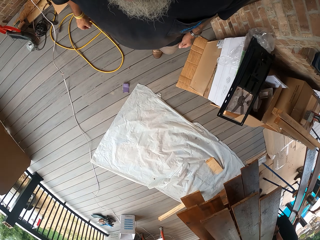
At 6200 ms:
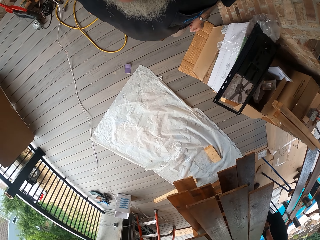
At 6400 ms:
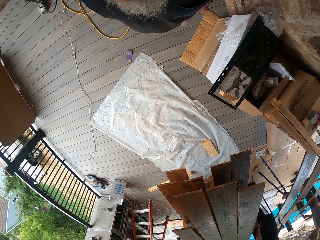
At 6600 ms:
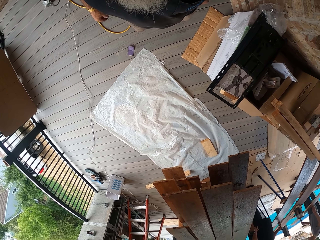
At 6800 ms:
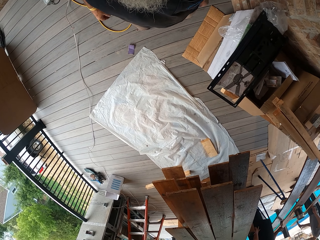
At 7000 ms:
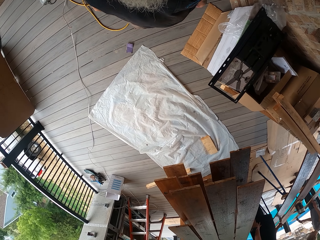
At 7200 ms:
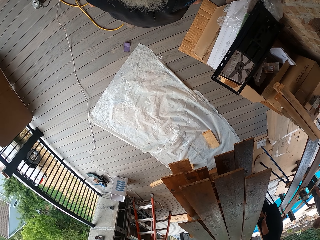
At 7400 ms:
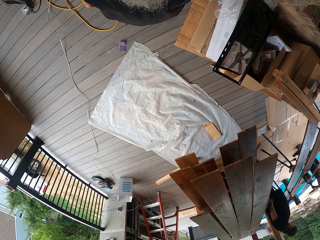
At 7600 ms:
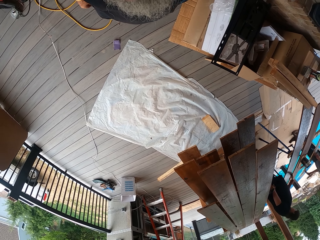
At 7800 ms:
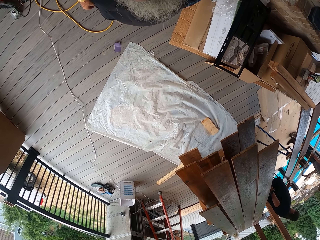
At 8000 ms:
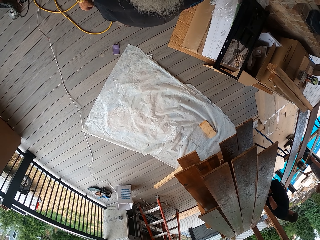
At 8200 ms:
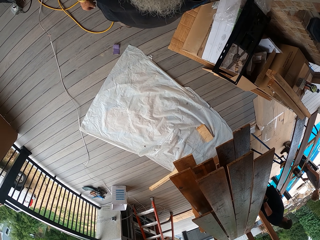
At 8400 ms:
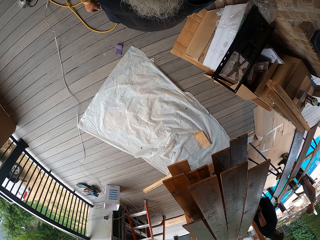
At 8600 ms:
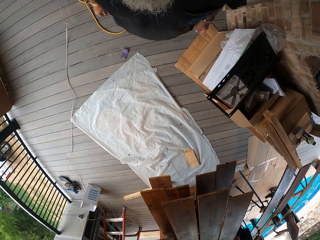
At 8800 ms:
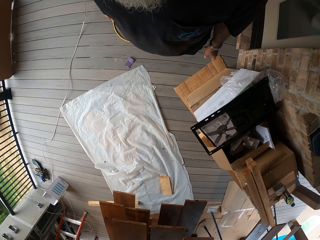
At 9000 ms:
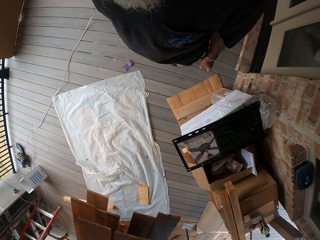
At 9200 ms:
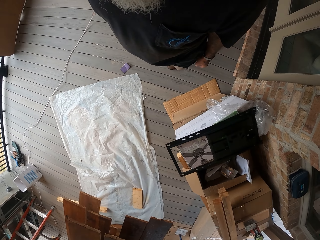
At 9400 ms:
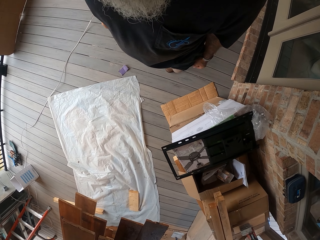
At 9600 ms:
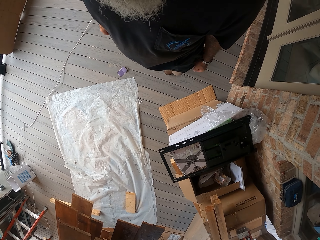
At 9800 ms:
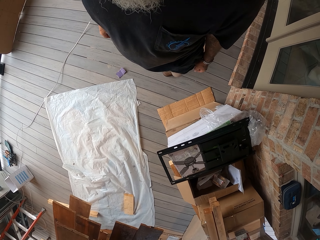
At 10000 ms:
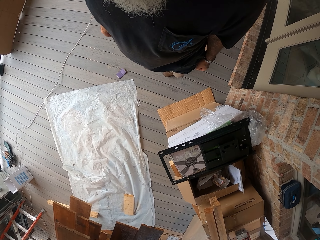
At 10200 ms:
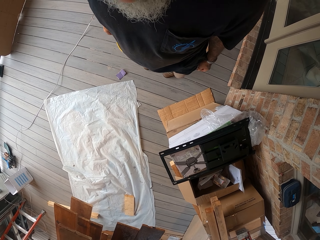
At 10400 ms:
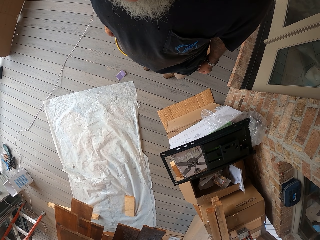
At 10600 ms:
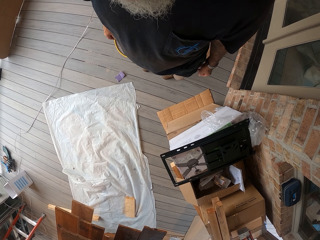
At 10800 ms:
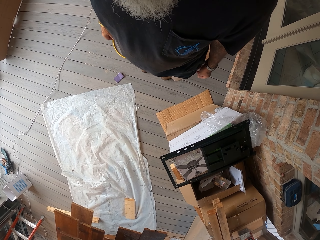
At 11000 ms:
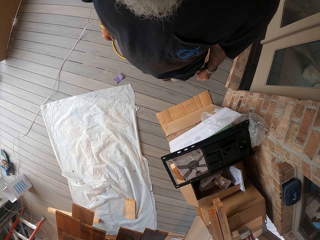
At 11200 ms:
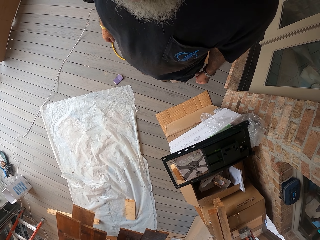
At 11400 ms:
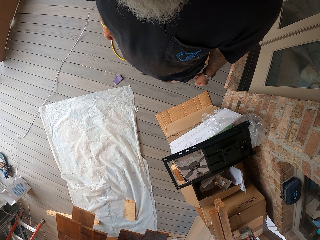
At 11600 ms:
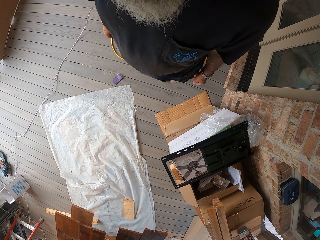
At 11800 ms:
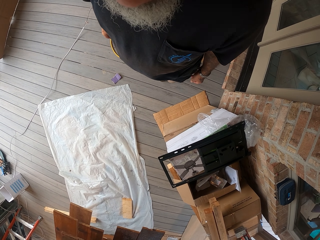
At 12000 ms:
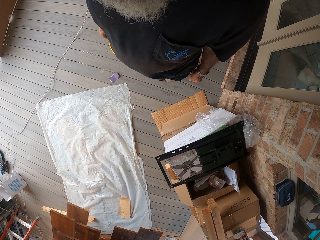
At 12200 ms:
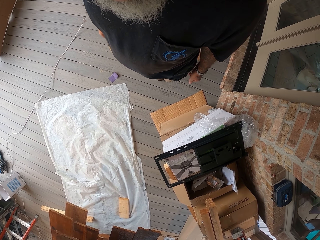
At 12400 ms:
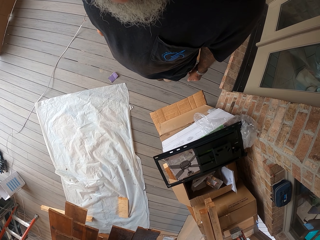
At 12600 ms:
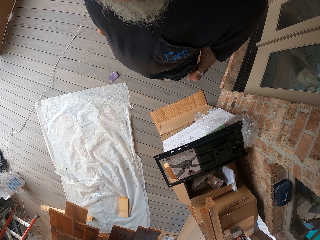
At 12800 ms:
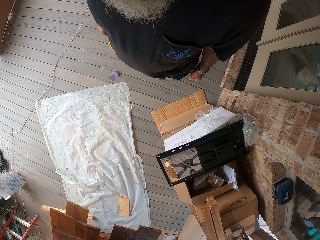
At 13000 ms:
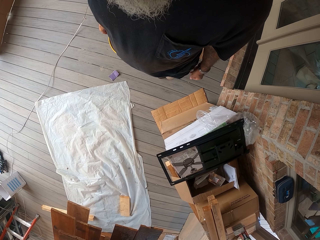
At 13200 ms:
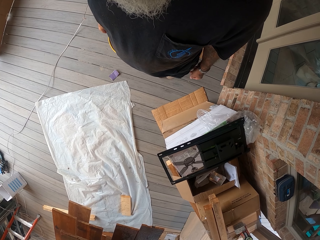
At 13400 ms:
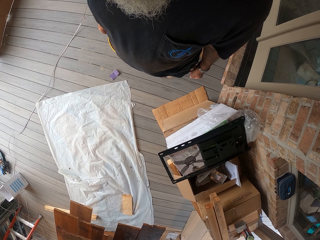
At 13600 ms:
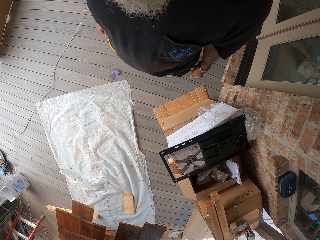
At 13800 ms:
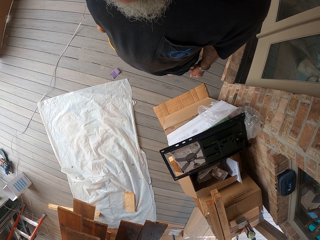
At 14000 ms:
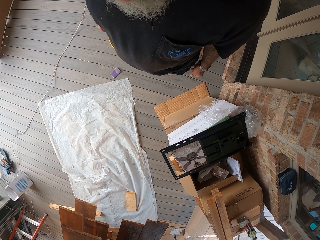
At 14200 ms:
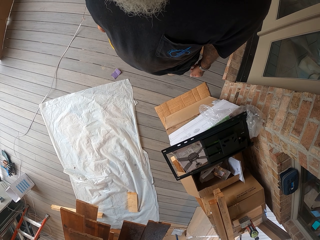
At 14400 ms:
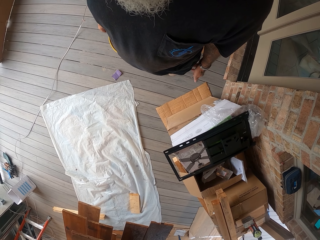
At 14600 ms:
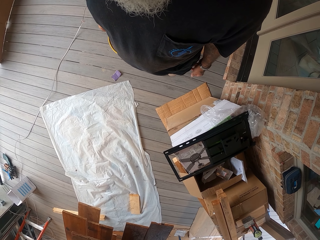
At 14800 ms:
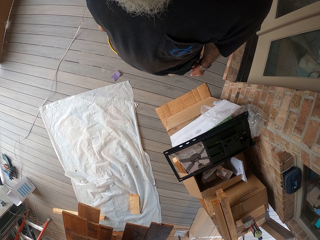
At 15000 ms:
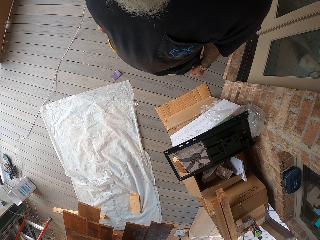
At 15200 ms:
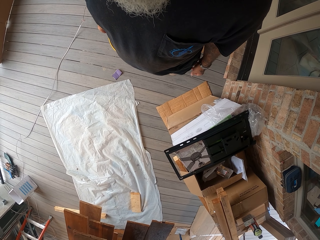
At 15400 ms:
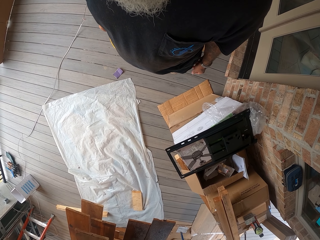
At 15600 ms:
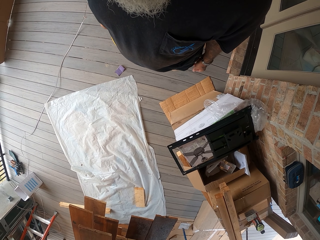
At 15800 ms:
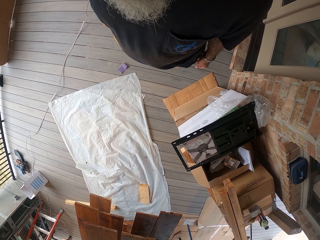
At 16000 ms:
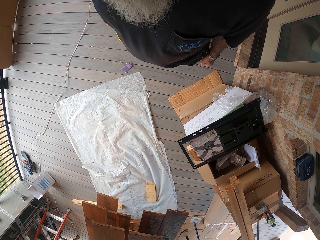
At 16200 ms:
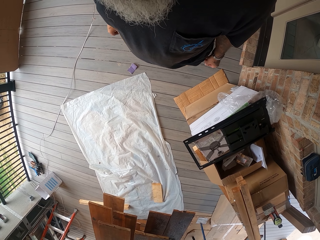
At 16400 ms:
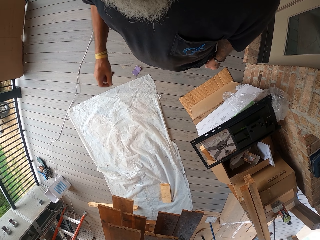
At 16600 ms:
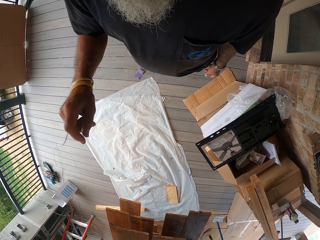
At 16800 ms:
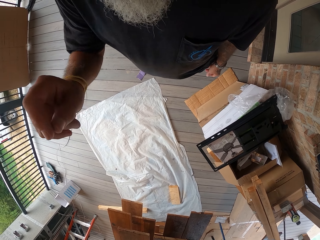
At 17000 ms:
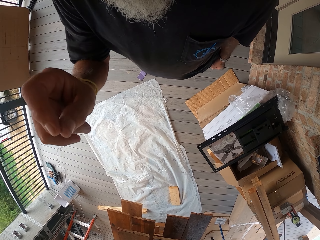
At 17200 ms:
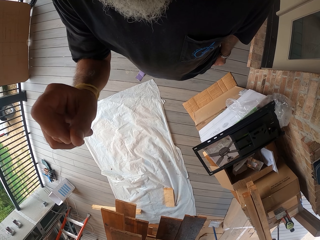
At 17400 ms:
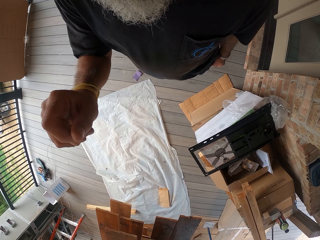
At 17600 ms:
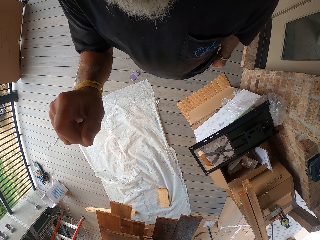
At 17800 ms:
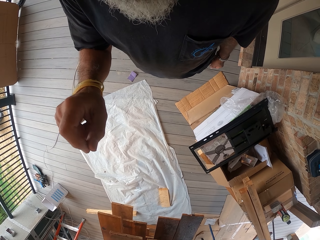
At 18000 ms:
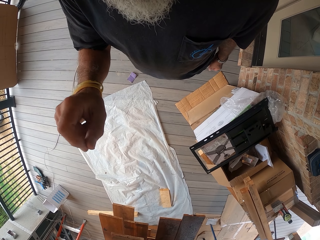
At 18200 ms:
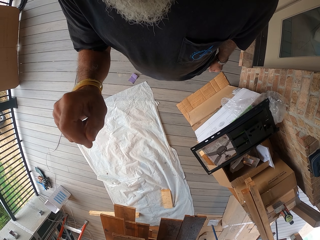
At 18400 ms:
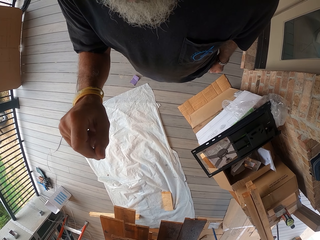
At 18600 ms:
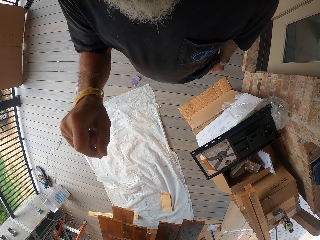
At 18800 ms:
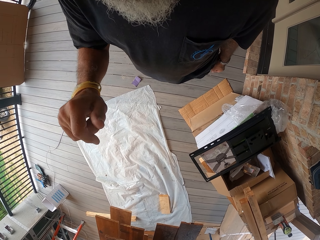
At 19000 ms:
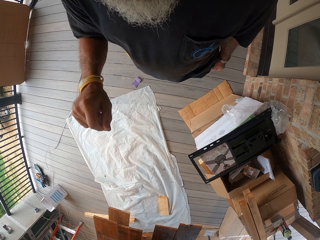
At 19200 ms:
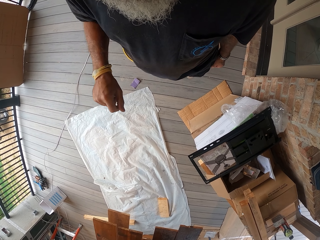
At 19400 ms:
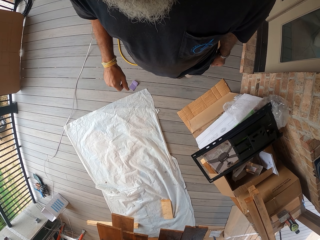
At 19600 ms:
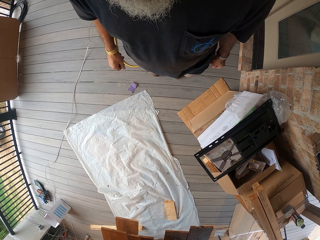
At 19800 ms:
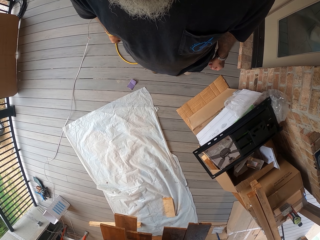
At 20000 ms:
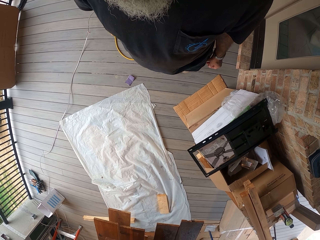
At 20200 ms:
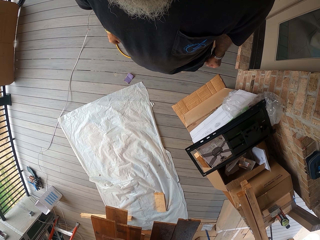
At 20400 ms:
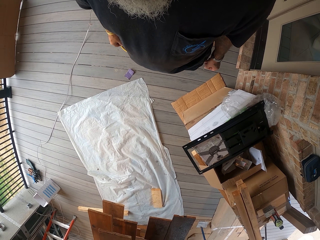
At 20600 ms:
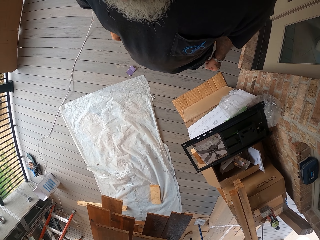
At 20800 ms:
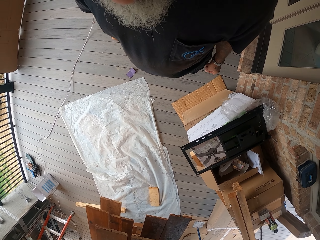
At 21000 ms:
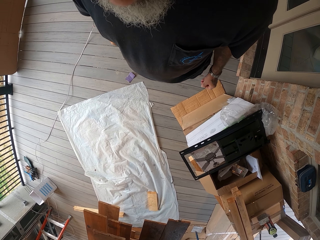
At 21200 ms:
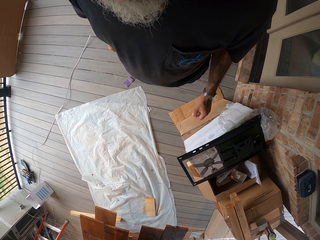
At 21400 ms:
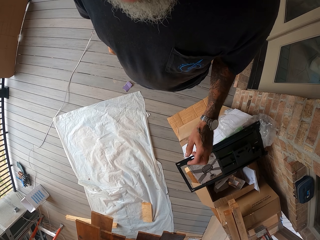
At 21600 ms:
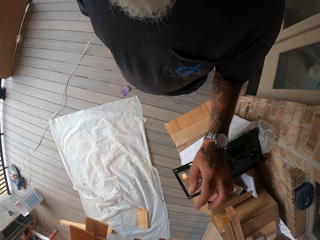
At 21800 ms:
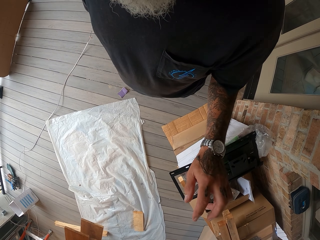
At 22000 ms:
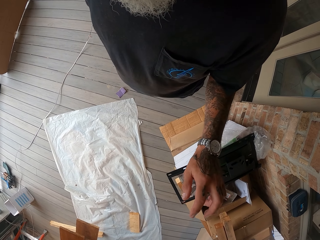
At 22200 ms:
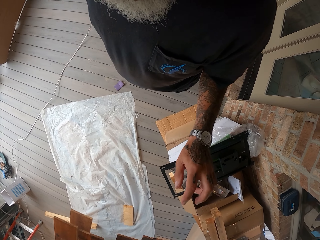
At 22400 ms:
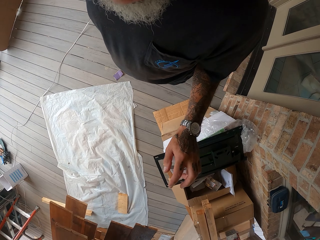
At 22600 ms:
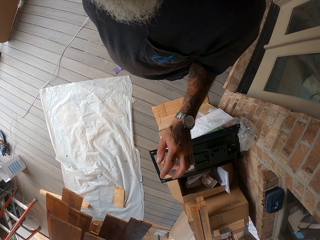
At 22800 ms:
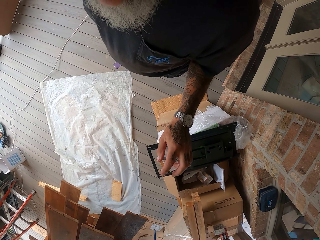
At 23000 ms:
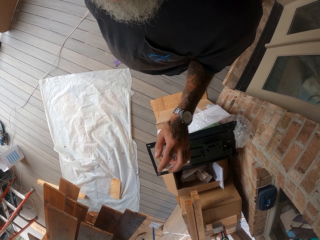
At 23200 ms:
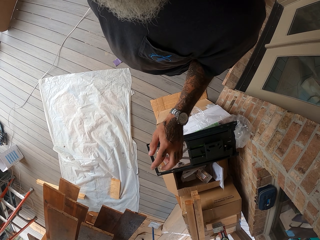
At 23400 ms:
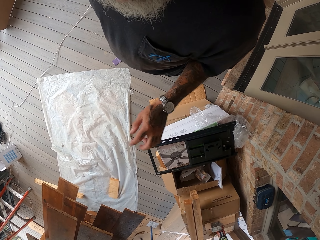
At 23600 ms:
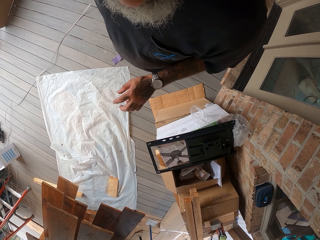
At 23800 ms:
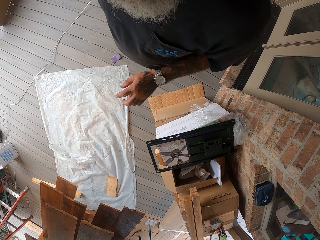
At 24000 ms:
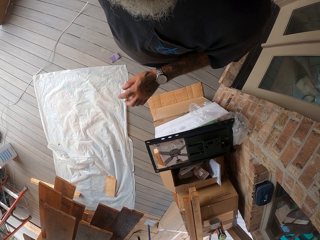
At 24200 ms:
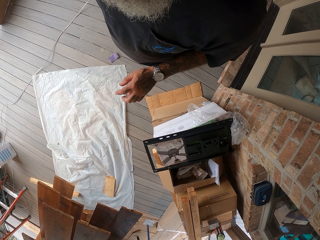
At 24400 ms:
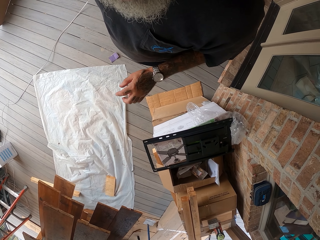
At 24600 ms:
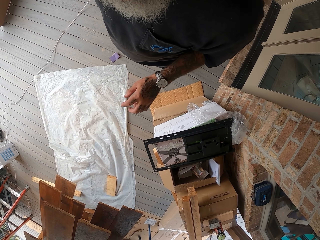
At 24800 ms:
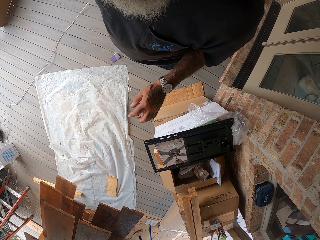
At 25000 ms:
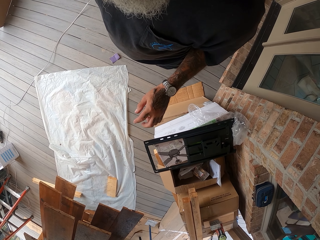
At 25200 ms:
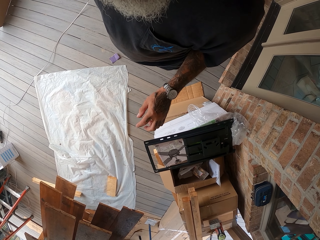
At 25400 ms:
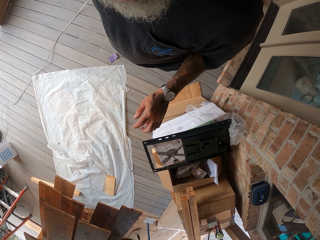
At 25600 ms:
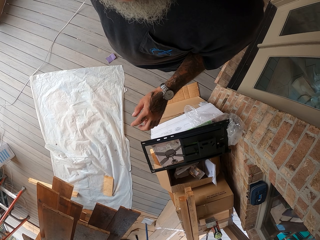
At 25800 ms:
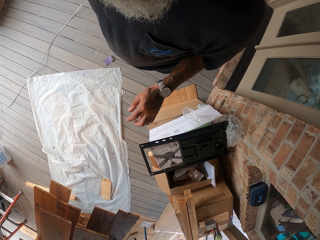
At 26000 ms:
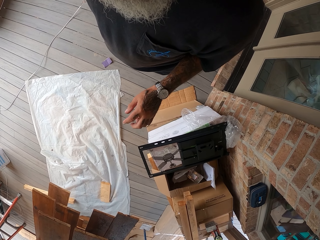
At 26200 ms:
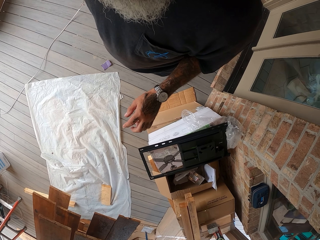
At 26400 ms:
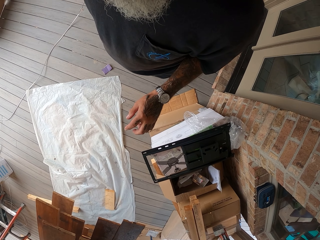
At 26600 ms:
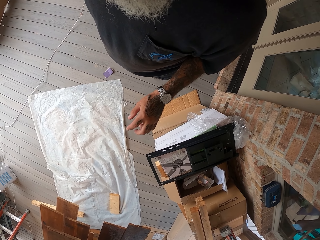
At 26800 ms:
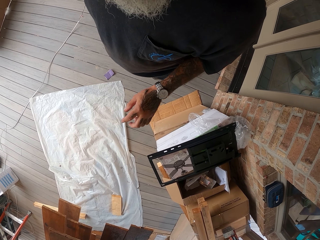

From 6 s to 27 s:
The camera wearer looks around the house. They raise the right hand. They dialogue with gestures. They raise the left hand.
